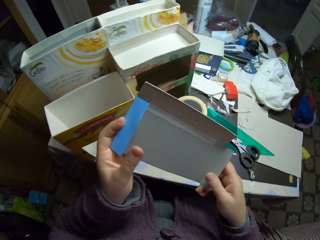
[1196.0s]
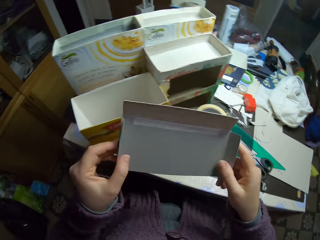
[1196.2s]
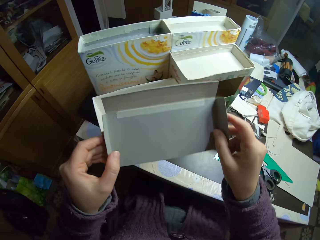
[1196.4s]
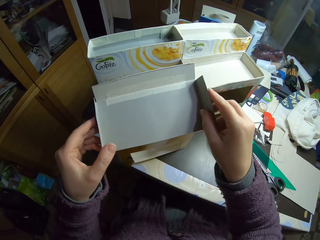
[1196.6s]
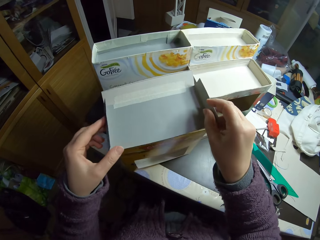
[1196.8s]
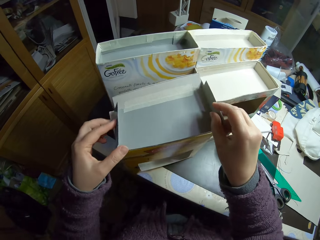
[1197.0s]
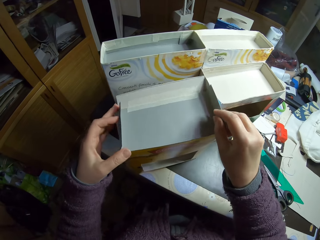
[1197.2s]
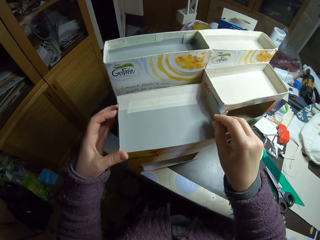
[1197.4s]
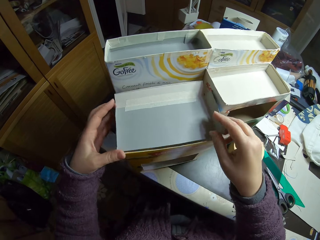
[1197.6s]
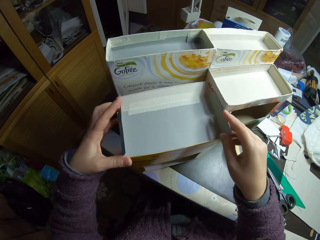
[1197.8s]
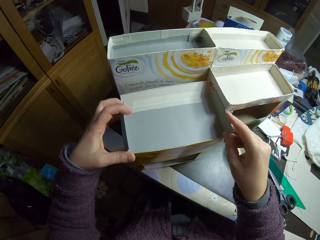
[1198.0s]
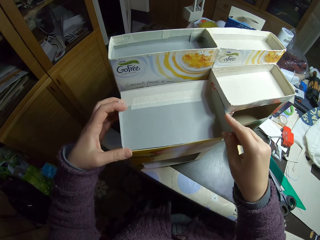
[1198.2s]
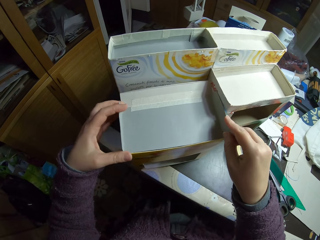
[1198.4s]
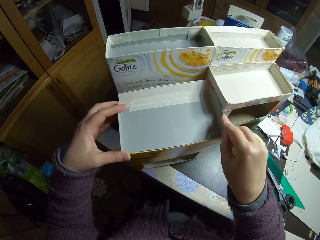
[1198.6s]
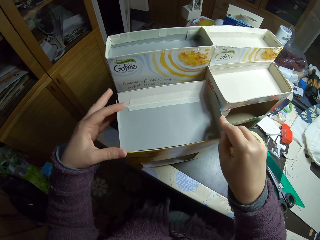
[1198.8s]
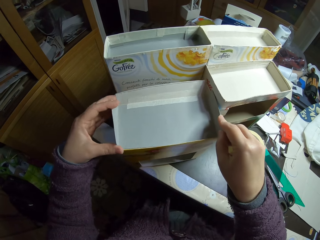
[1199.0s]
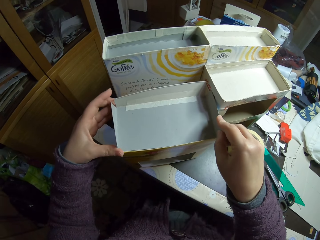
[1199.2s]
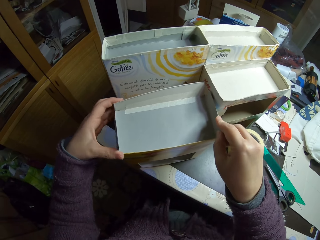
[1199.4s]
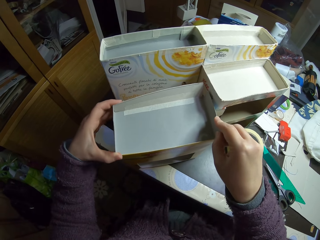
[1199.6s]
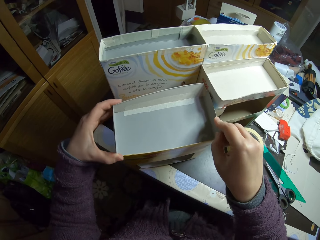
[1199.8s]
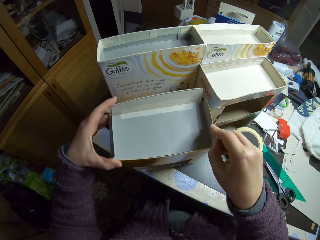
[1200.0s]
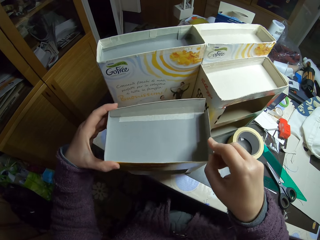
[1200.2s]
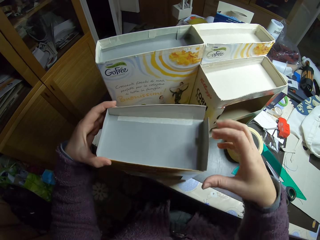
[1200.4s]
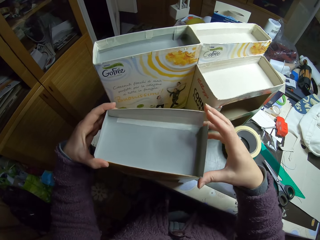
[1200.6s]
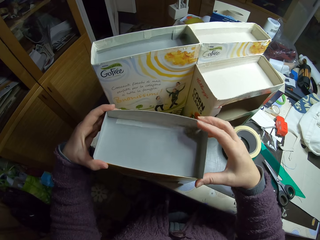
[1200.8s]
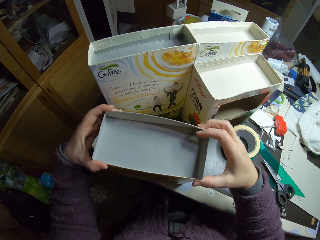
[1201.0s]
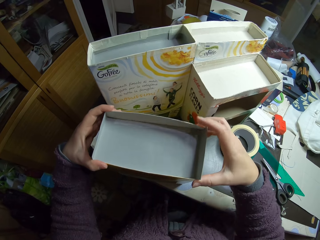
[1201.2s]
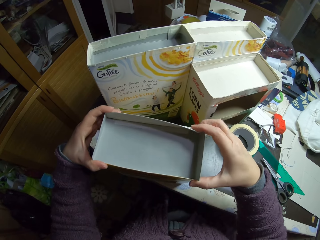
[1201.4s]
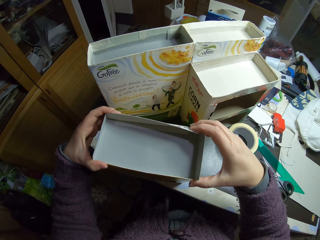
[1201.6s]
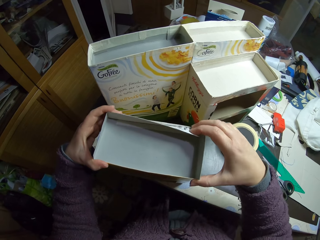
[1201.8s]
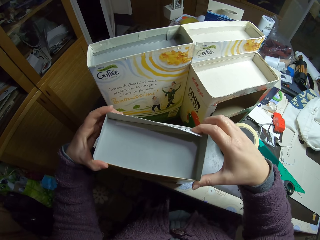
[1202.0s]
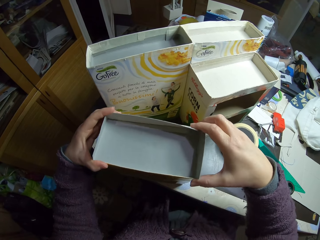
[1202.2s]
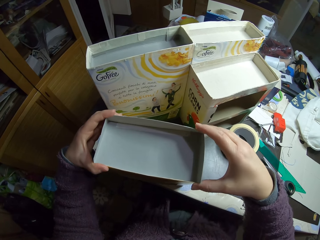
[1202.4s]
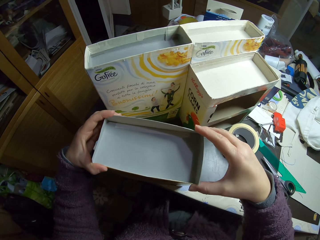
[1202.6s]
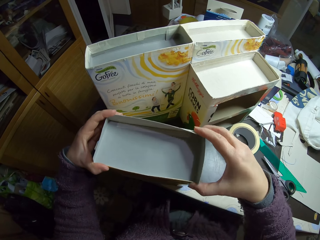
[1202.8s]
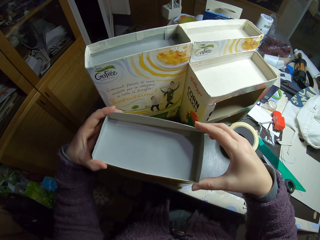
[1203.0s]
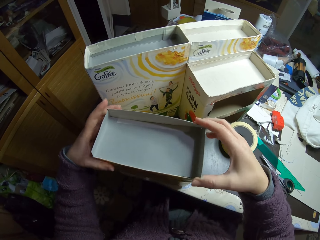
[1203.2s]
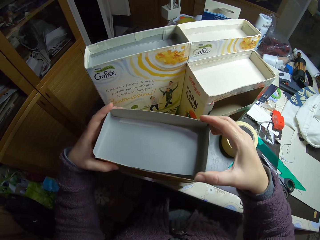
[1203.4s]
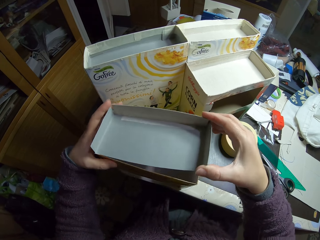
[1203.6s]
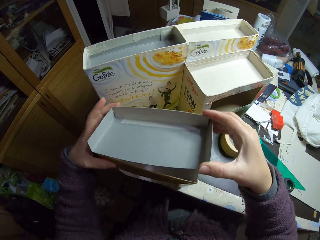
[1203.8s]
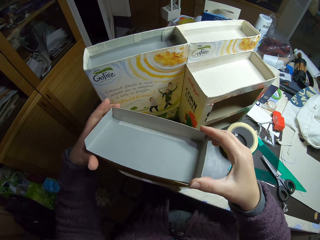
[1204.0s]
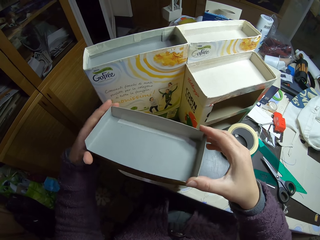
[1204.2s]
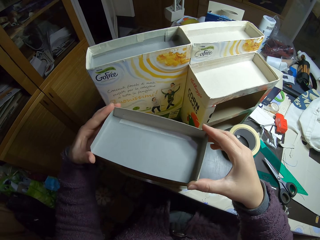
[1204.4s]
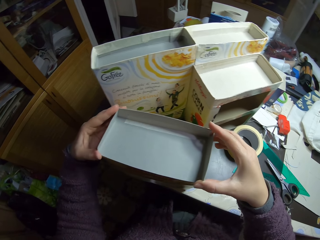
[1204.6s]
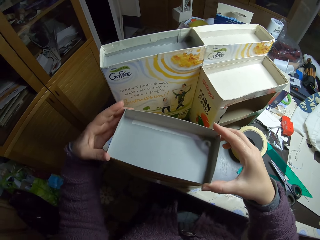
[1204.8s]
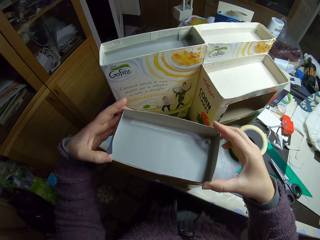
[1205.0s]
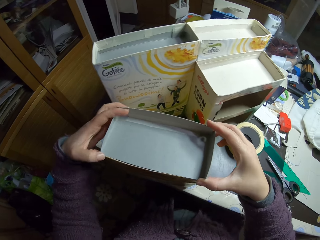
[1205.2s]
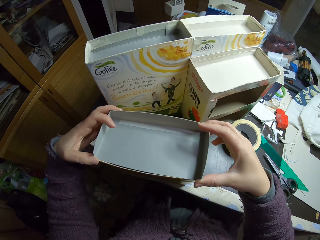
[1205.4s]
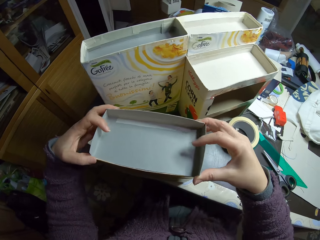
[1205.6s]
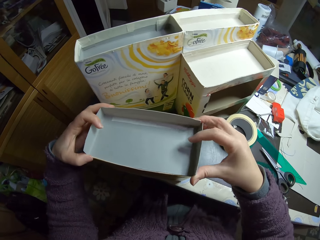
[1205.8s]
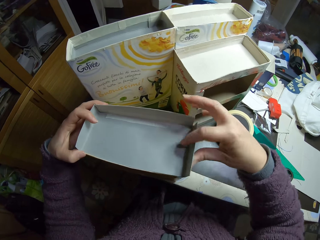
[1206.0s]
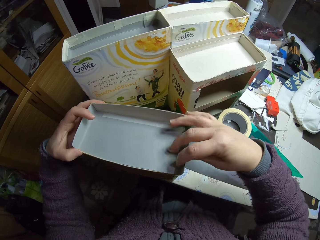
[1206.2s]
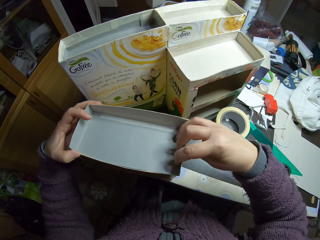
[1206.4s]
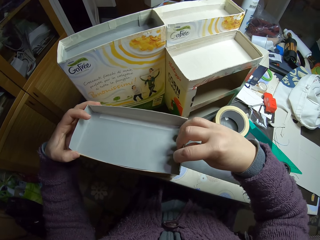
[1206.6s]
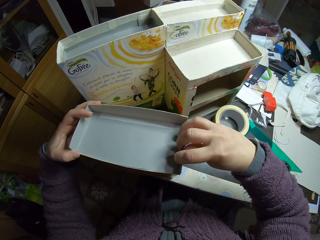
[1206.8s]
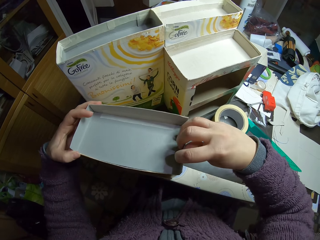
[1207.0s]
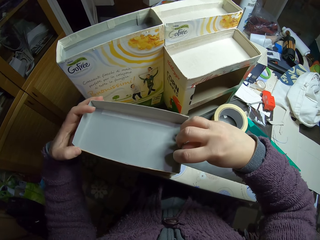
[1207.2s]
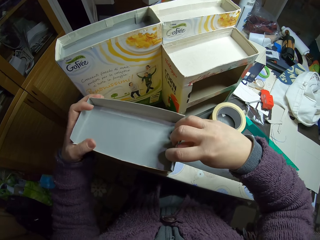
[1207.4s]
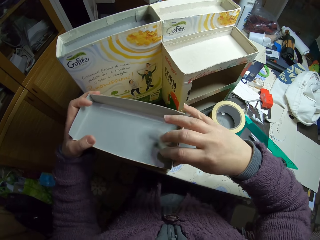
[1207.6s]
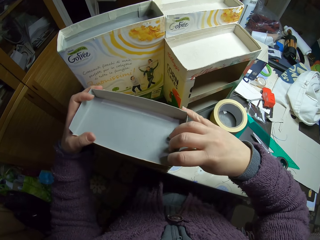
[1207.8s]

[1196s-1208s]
The camera wearer places the carton piece on top of the cardboard box. They fix the card box to be attached with the other box.

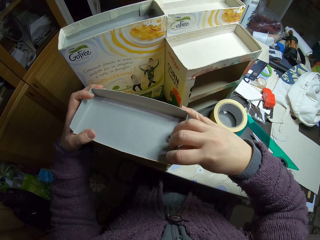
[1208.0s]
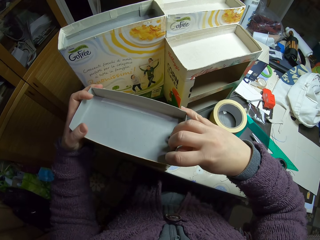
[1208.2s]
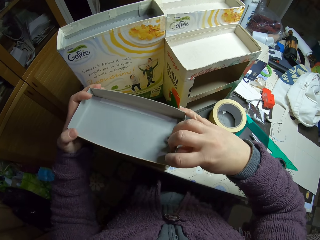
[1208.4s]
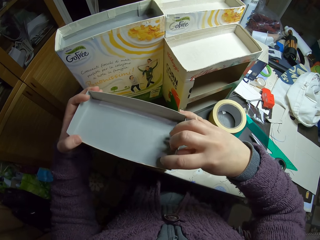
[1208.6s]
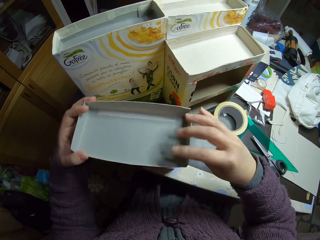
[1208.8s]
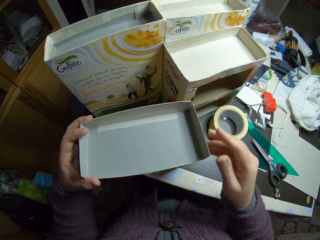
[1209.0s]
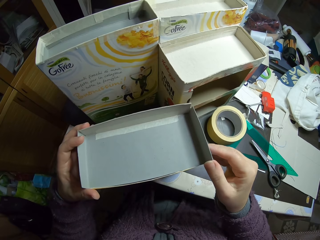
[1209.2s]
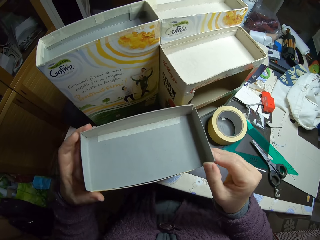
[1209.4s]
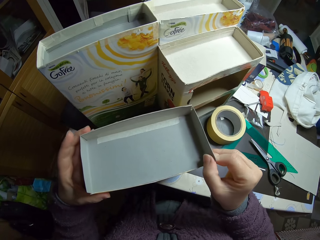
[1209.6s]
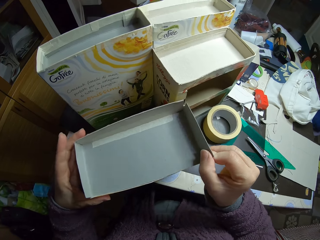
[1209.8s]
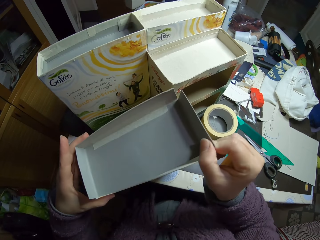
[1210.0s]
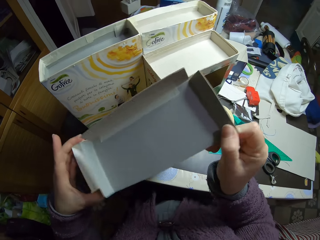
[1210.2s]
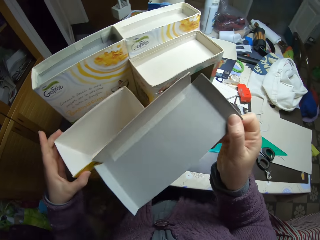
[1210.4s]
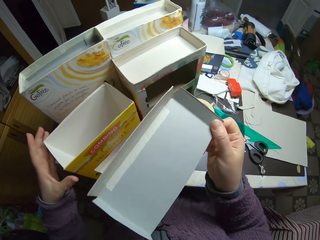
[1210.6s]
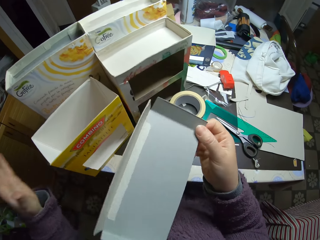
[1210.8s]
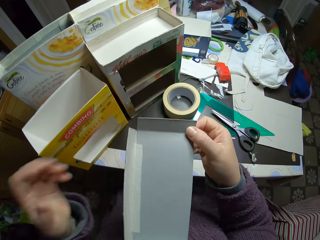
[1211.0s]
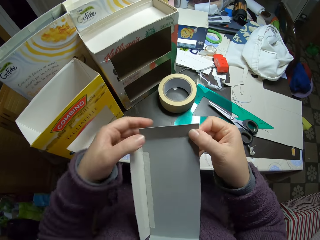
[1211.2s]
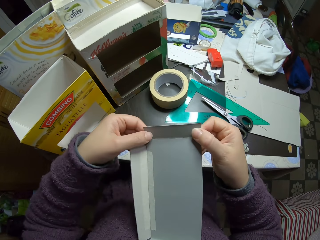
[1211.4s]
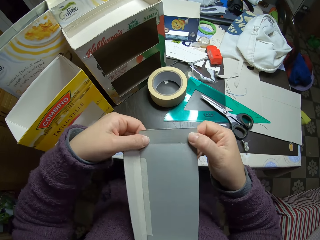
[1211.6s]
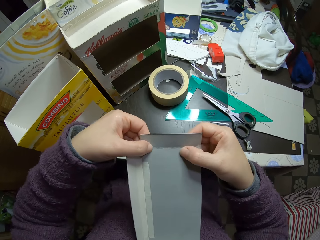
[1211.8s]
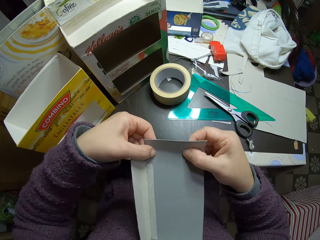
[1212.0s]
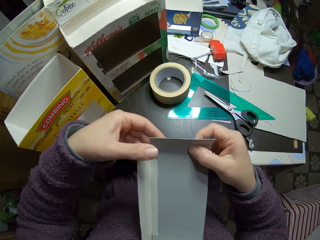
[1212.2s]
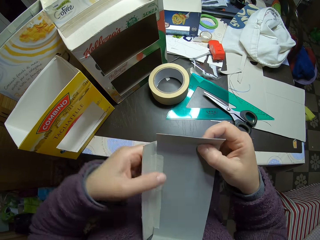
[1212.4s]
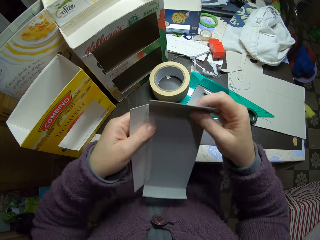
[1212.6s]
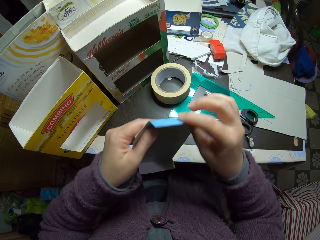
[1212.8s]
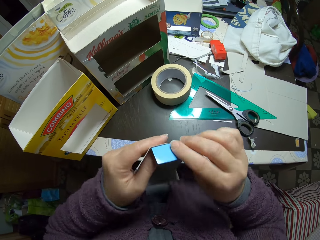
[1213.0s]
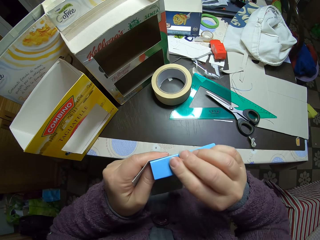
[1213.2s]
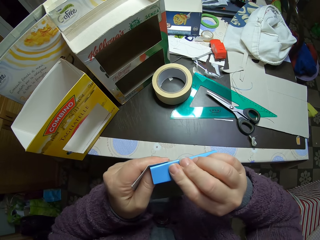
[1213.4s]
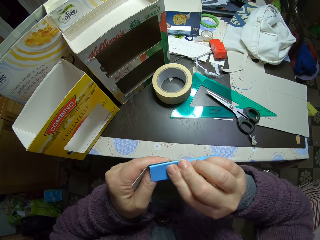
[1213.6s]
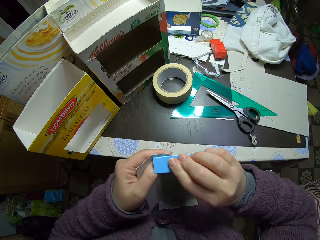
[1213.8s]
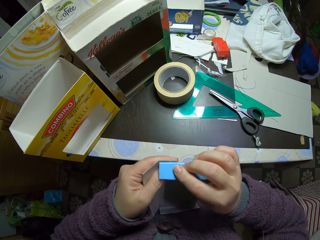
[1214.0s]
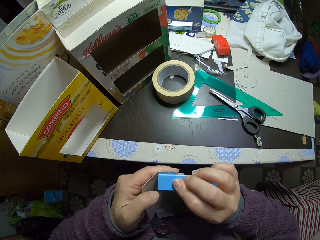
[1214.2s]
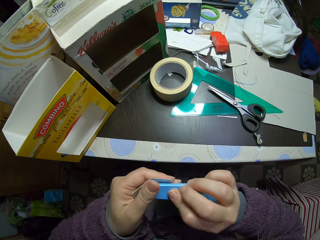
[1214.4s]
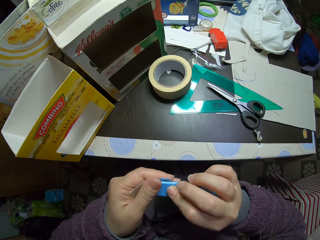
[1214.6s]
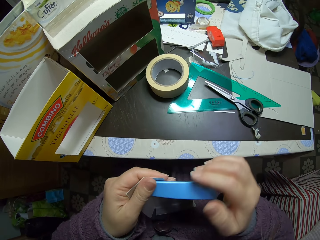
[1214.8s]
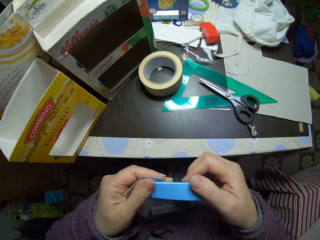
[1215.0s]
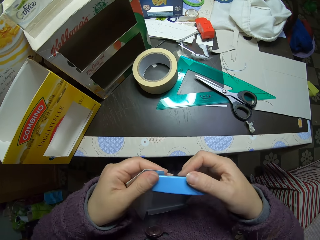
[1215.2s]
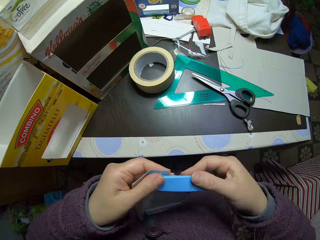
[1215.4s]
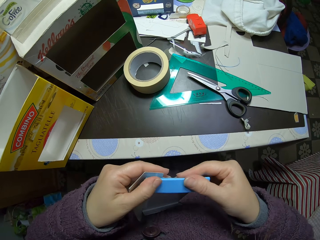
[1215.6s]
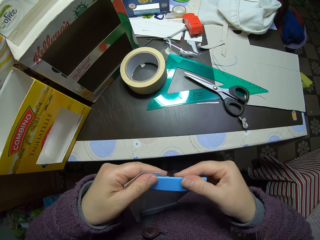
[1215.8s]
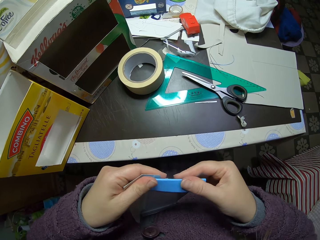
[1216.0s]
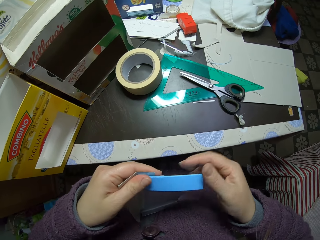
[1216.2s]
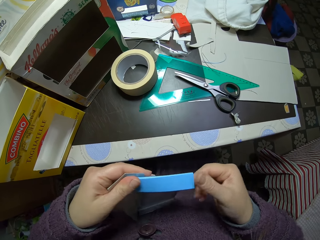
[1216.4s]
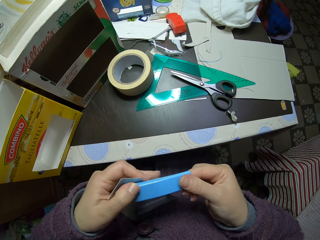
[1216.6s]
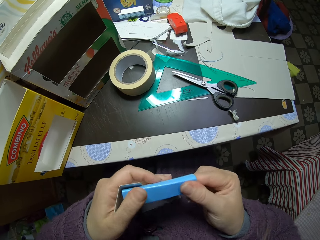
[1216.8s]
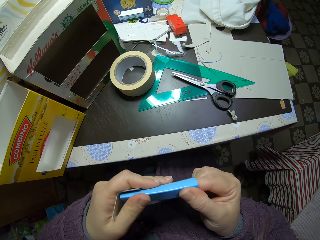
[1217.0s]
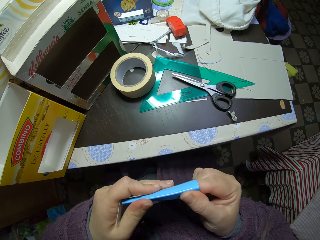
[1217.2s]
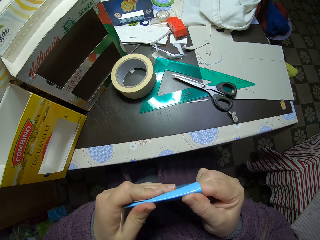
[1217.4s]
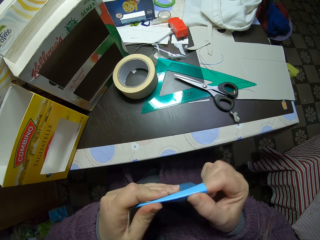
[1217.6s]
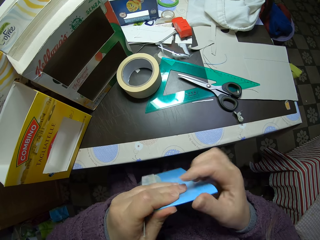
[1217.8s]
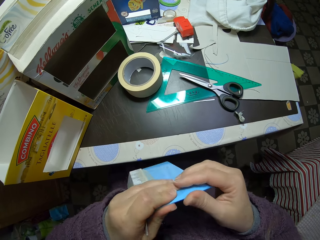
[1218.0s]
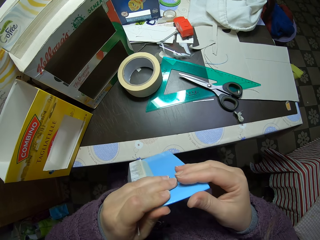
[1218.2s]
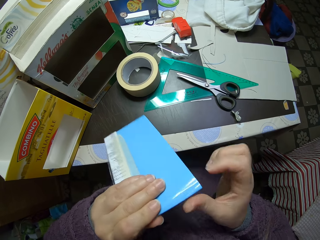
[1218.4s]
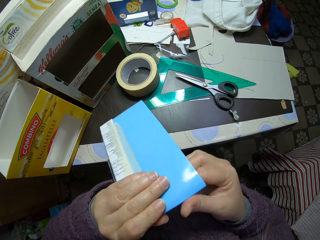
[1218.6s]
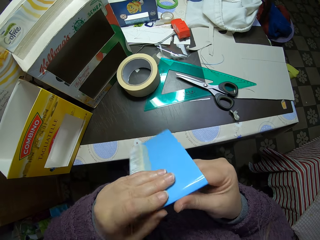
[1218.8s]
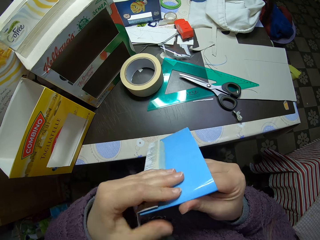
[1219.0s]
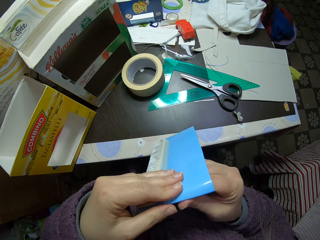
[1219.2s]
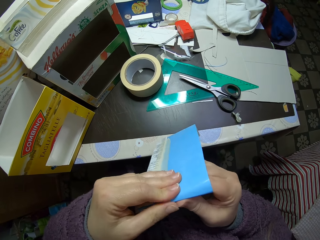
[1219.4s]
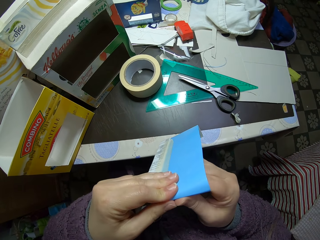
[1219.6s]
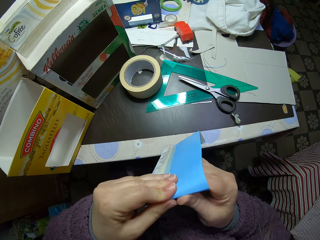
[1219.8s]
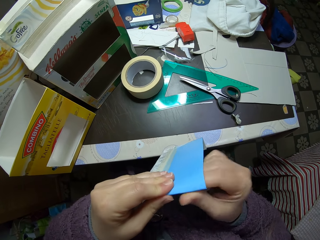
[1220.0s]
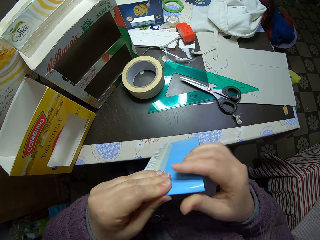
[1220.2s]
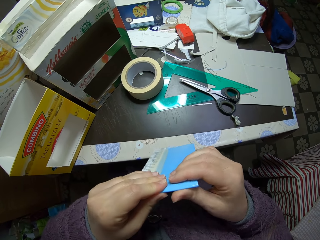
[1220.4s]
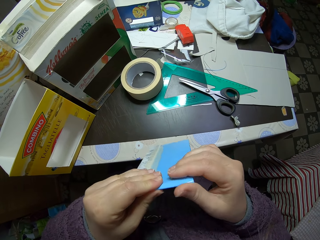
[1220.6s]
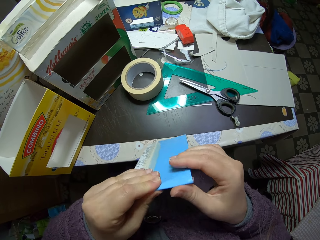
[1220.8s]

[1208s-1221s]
The camera wearer removes the carton piece from on top of the cardboard box. They fold the carton piece.
